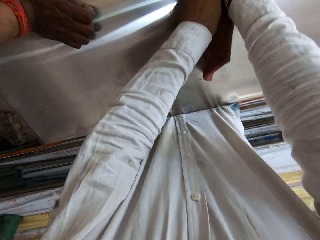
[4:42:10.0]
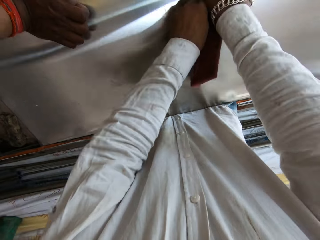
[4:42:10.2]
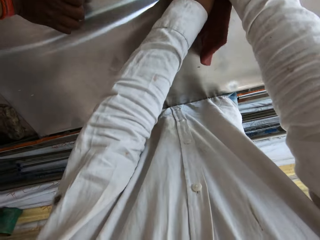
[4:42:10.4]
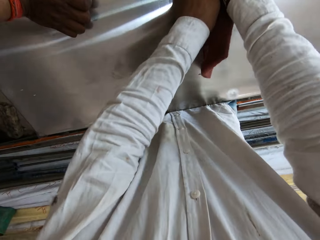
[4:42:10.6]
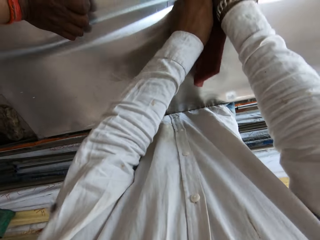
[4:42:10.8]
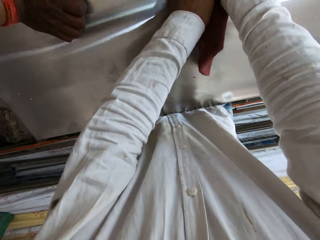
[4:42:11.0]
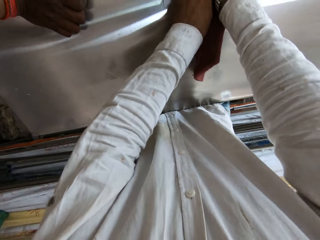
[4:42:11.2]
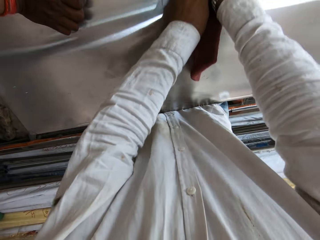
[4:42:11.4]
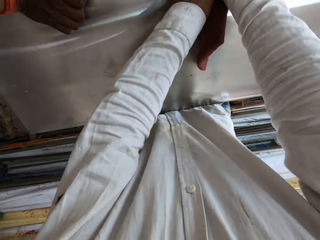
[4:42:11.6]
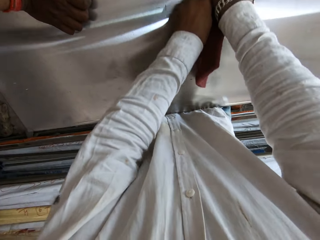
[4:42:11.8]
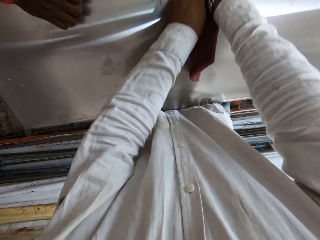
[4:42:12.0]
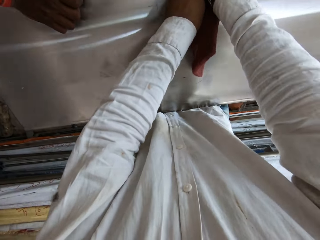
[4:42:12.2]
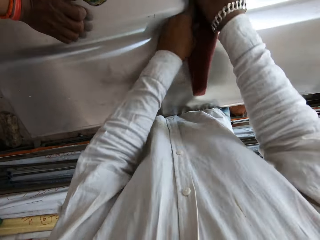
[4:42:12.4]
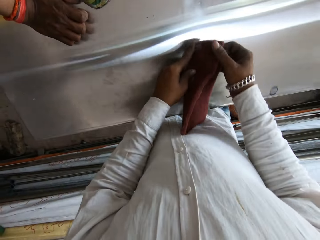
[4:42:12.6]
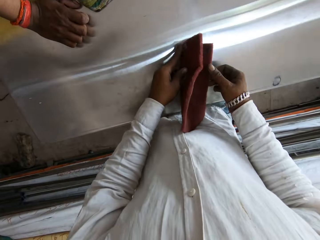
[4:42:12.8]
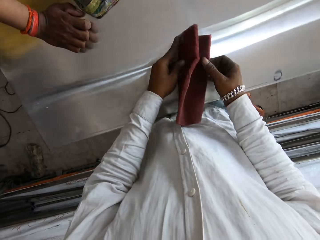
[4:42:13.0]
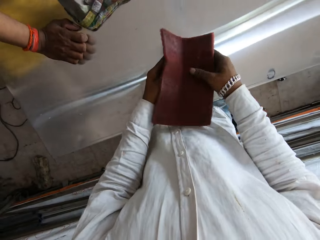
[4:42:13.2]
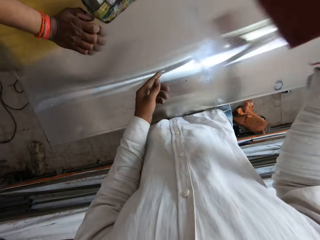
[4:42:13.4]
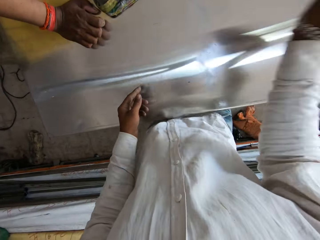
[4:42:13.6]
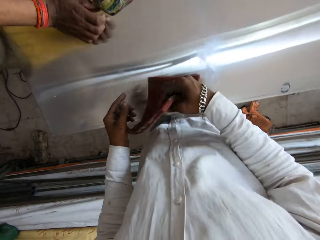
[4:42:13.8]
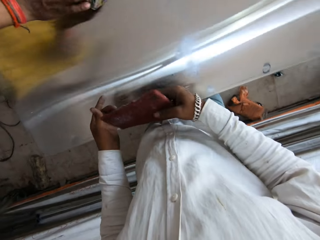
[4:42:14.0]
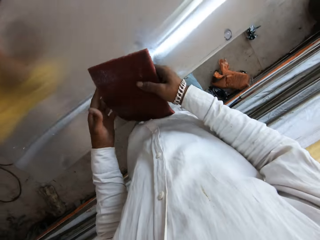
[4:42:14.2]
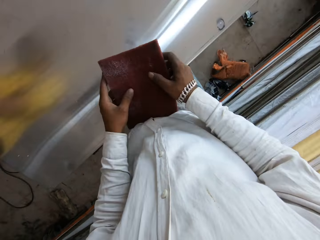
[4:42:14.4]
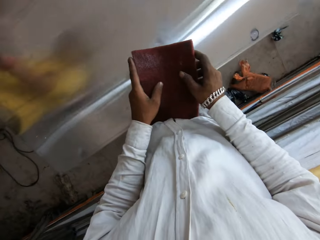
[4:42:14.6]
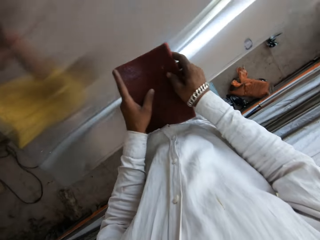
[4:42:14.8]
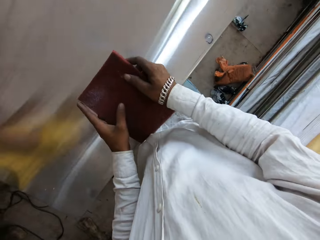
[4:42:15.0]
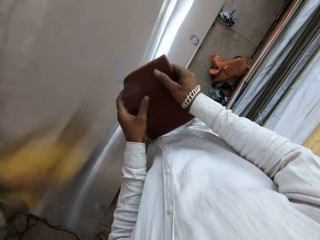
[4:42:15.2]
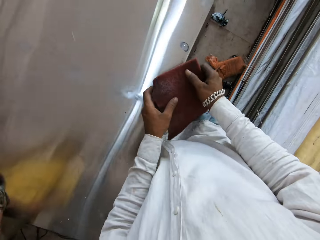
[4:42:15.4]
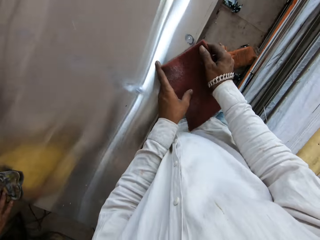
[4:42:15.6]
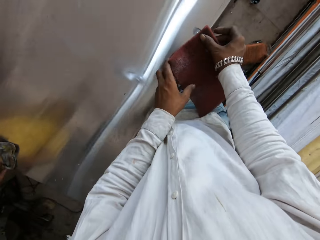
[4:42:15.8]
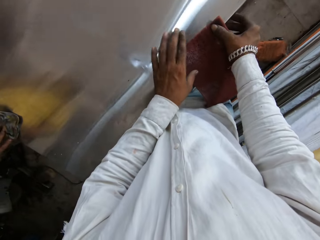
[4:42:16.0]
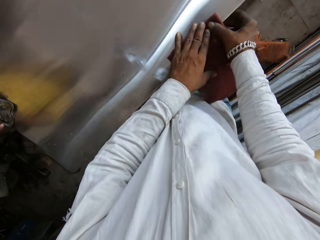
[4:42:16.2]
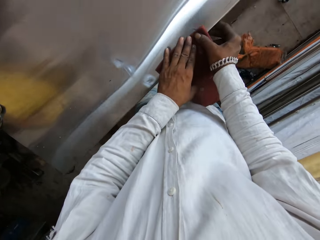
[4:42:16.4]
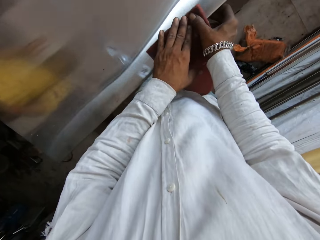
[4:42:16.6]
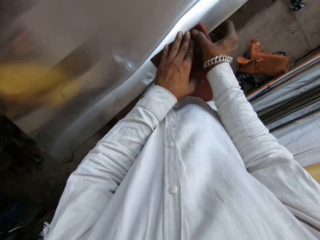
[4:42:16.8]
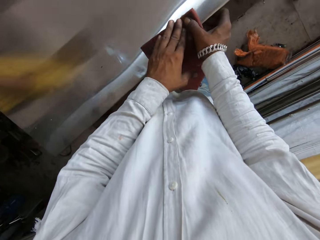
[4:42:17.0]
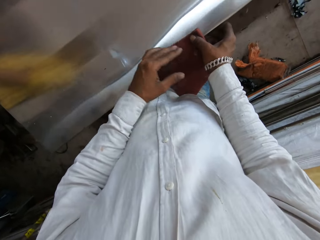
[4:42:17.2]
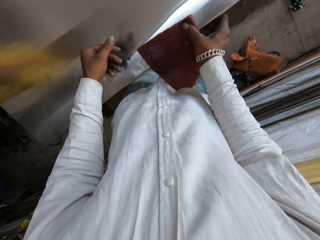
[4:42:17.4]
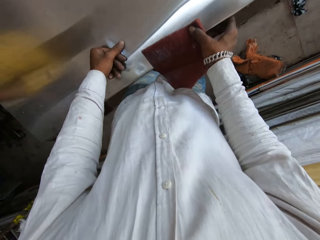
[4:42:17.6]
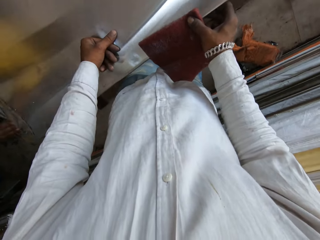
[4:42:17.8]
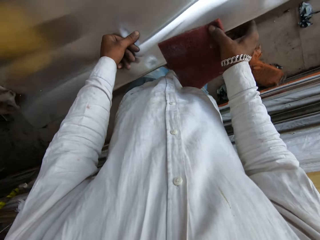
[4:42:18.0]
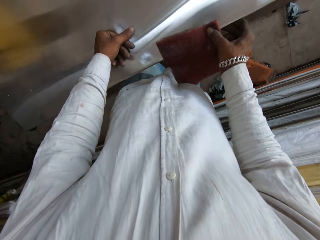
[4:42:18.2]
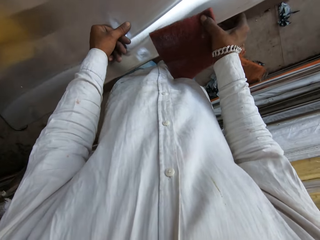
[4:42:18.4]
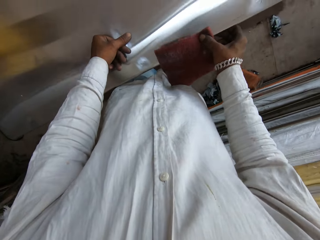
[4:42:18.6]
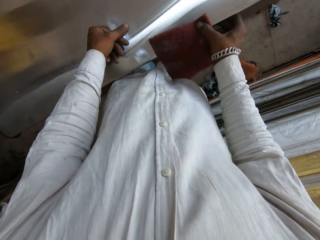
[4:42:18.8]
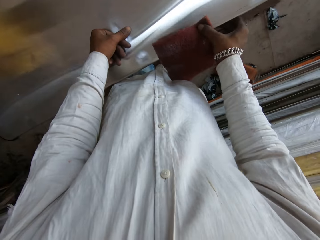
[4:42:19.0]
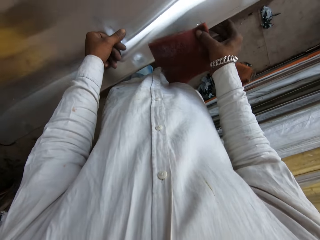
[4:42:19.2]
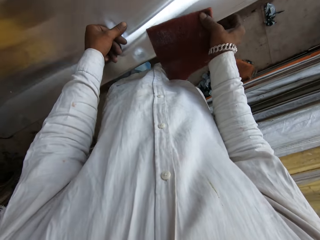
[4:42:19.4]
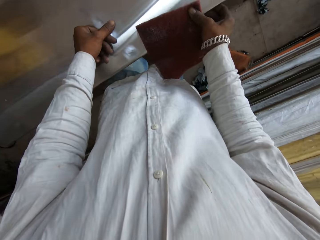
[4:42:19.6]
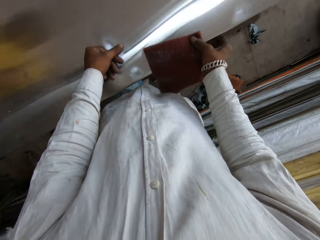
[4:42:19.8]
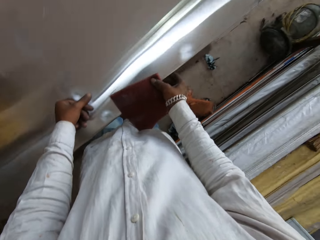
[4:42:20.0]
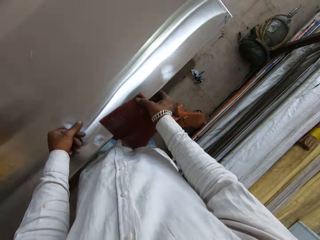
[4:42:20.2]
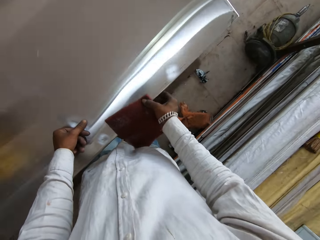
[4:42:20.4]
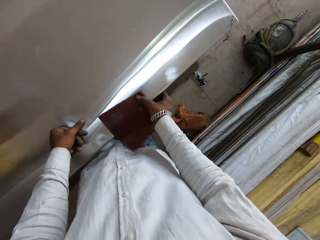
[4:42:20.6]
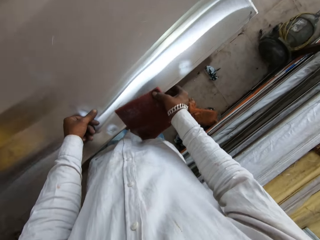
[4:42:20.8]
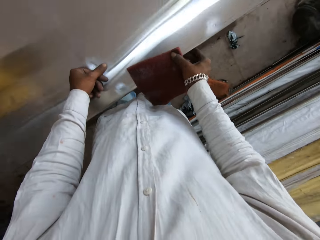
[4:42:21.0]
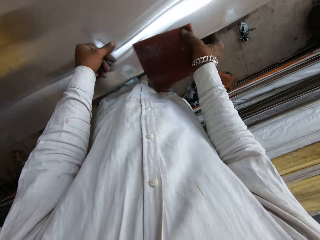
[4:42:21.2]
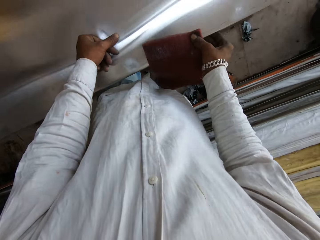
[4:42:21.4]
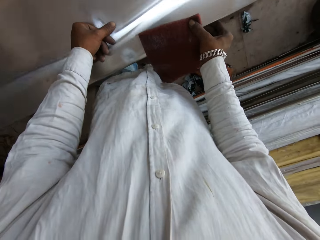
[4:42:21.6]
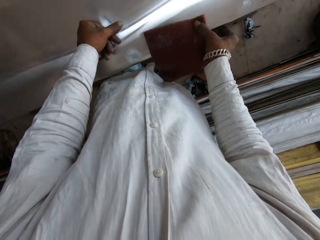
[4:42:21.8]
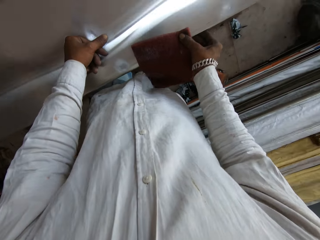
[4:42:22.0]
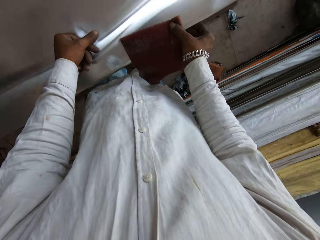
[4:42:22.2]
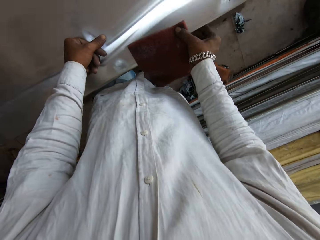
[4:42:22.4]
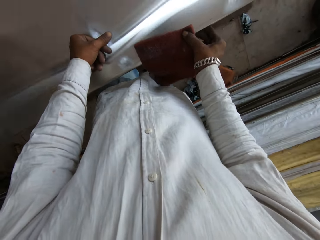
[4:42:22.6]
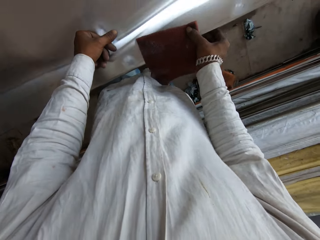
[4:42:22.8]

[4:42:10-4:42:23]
The camera wearer looks at the right hand of a person. They scrub the metal table with the scrub pad in both hands. They strike the metal table with the scrub pad in the right hand. They hold the scrub pad with both hands. They scrub the metal table with the scrub pad in both hands. They place the left hand on the metal table. They scrub the metal table with the scrub pad in the right hand.

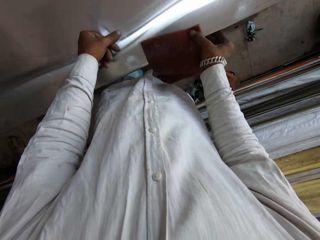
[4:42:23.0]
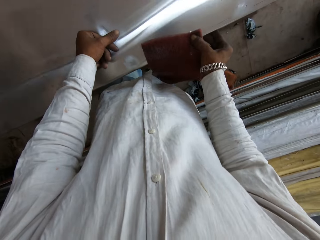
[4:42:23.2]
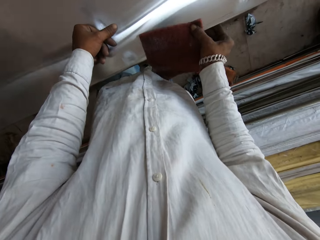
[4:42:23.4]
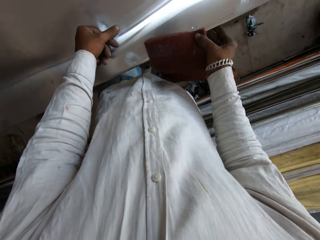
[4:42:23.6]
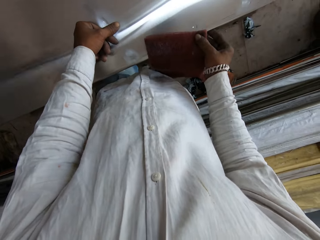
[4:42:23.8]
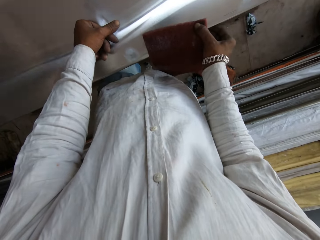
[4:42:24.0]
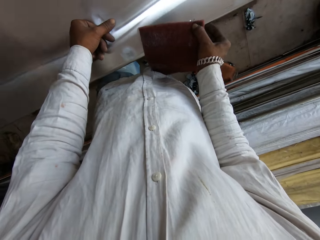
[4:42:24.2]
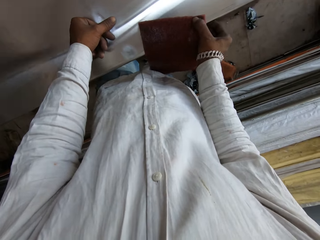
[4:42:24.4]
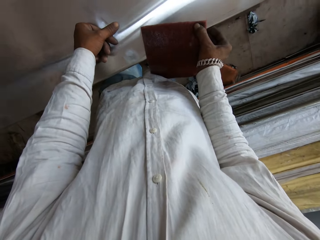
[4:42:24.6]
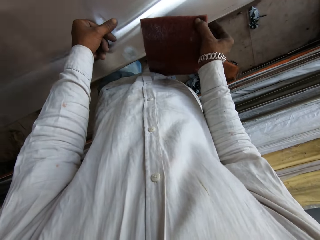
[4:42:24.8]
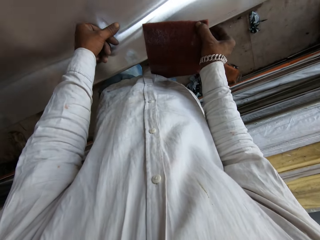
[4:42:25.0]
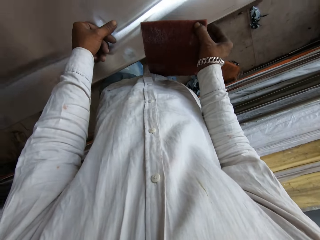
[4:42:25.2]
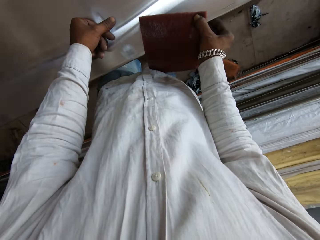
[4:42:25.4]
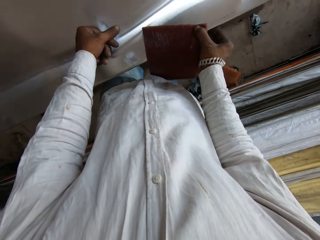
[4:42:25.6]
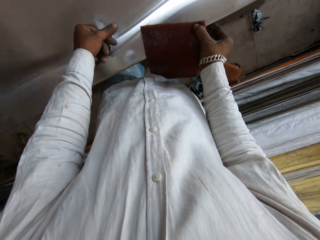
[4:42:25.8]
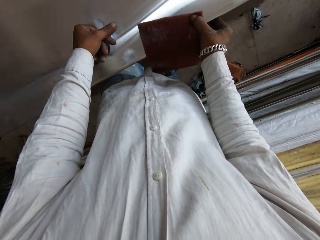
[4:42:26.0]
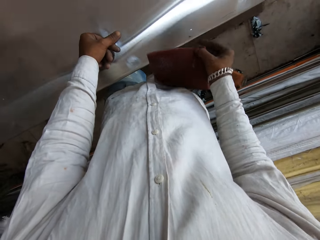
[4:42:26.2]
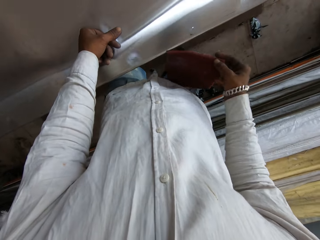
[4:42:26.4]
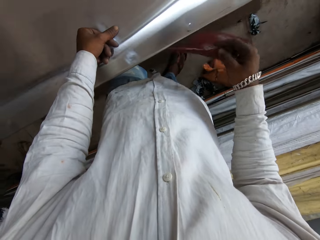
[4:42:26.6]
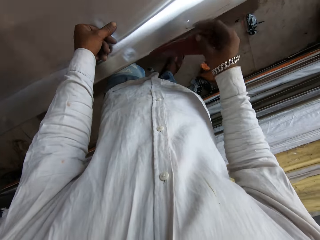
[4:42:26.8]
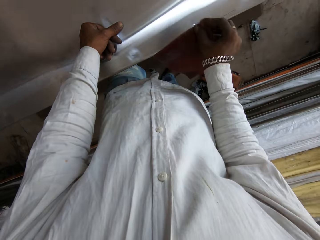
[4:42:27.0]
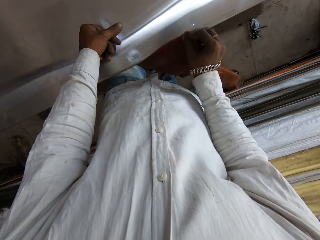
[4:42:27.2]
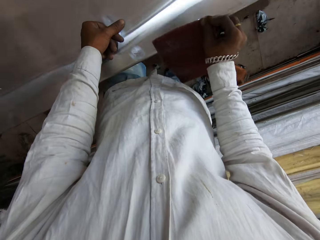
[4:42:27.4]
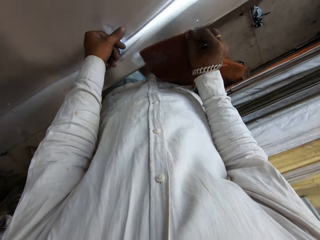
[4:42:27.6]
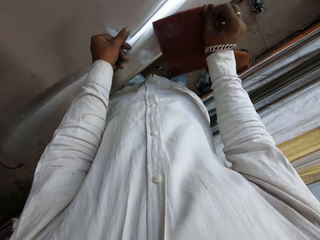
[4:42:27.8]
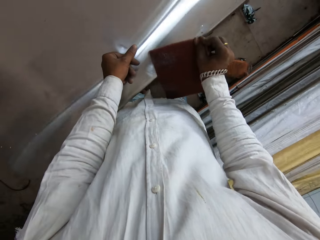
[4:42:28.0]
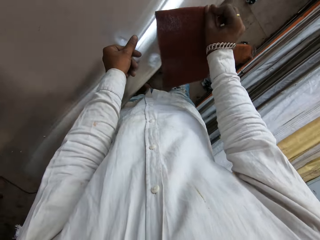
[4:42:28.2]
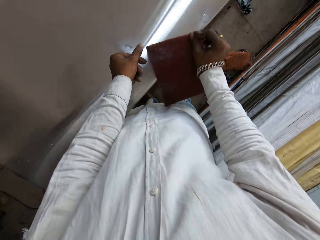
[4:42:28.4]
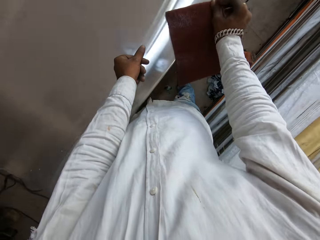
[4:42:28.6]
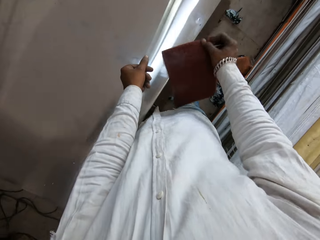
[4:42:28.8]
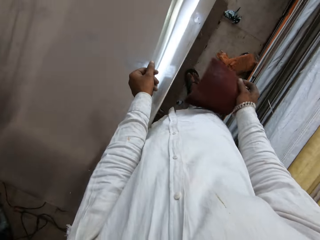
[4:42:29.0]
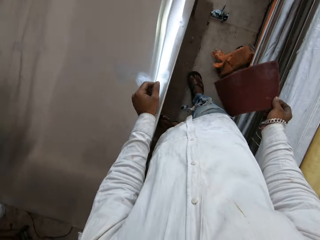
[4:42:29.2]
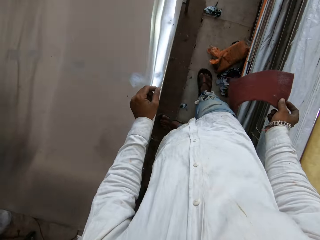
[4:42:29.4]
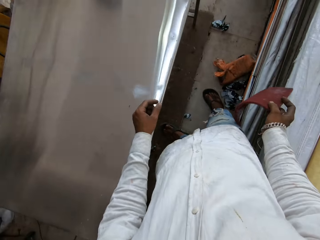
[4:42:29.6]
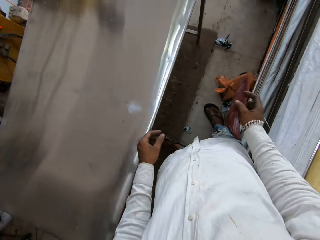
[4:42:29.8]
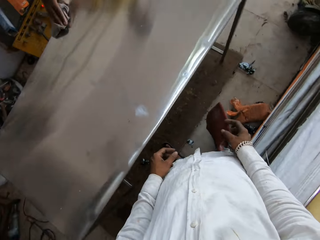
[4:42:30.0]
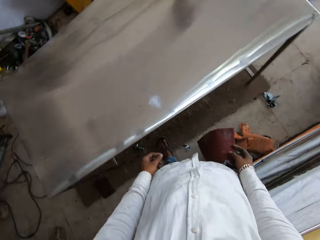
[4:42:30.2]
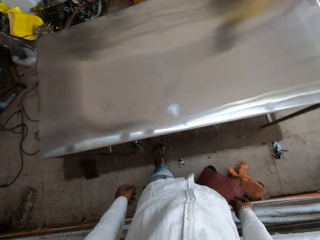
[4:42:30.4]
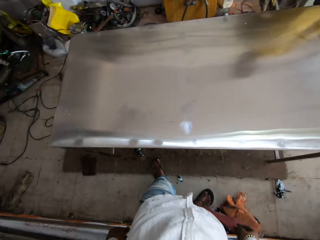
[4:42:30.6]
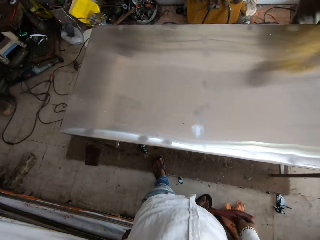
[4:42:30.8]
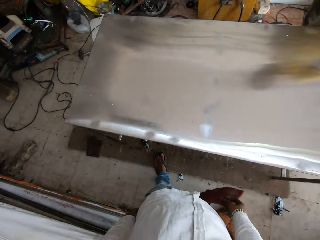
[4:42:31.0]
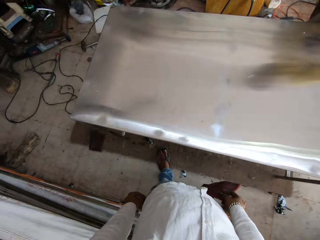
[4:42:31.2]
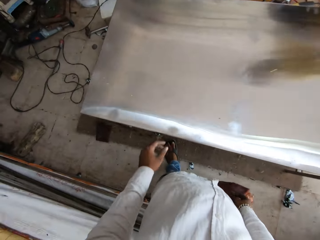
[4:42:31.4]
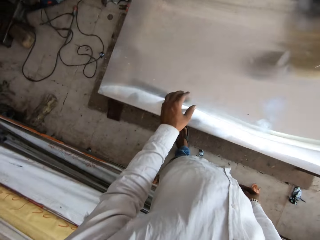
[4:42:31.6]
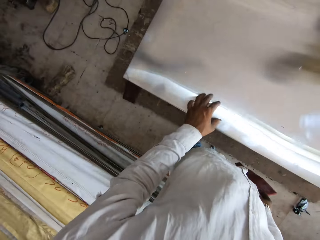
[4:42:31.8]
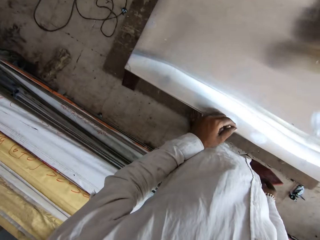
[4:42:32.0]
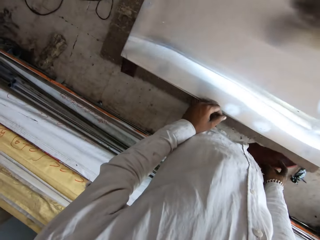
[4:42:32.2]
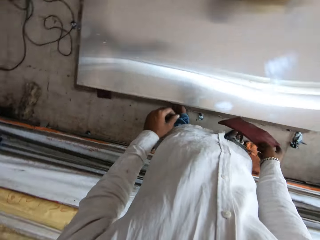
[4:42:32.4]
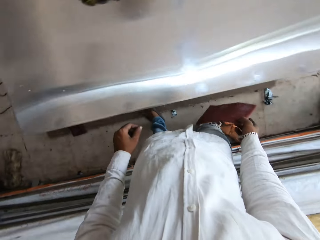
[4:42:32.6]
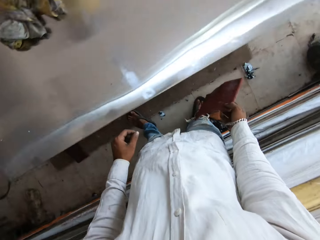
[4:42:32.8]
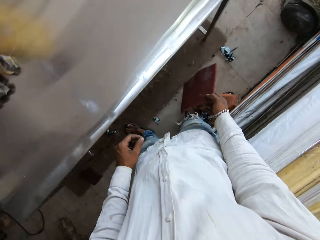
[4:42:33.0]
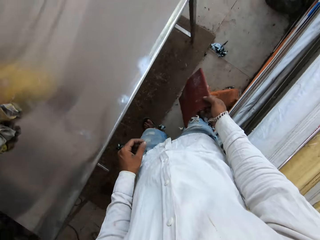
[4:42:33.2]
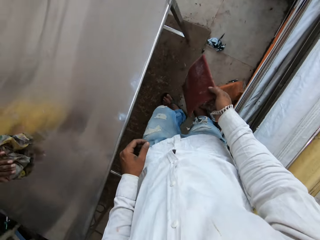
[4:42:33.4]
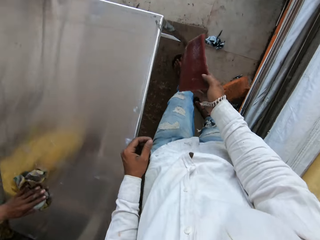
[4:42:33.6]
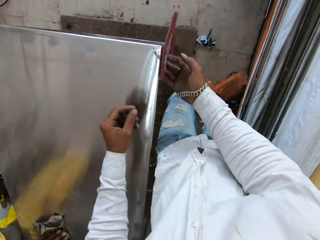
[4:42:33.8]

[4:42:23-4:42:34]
The camera wearer holds the scrub pad with the right hand. They look at the metal table. They place the left hand on the metal table. They look at the floor.
